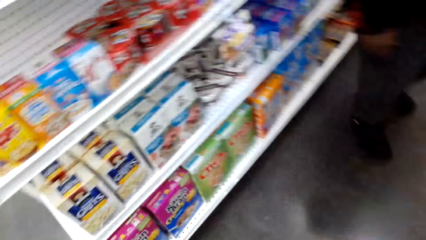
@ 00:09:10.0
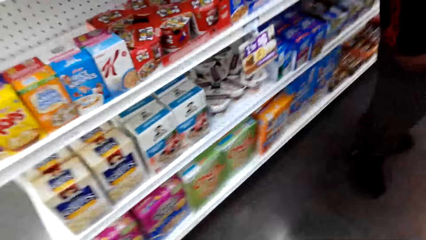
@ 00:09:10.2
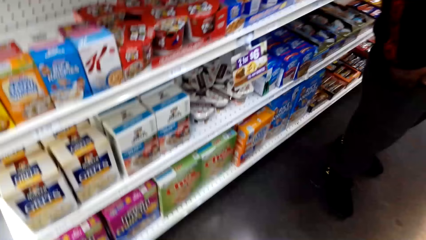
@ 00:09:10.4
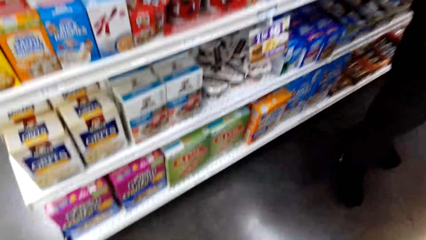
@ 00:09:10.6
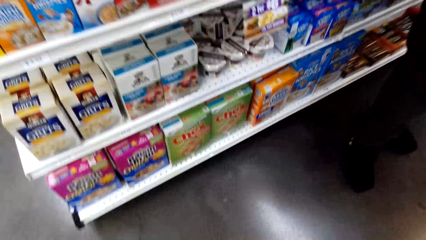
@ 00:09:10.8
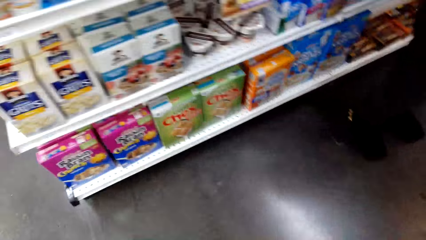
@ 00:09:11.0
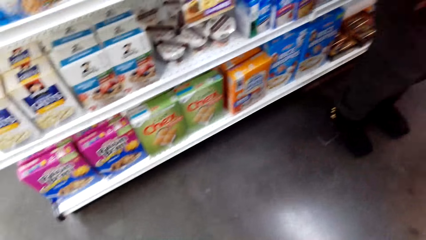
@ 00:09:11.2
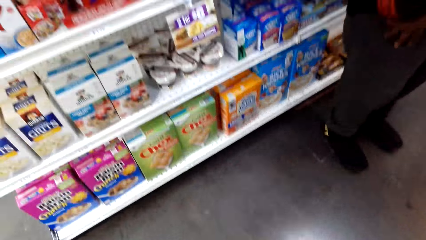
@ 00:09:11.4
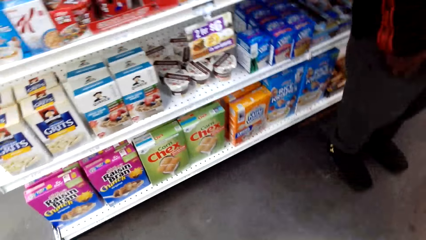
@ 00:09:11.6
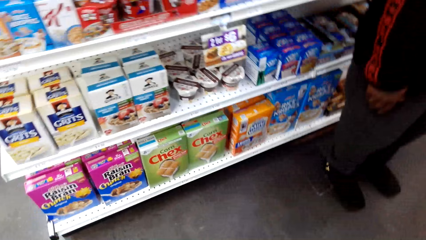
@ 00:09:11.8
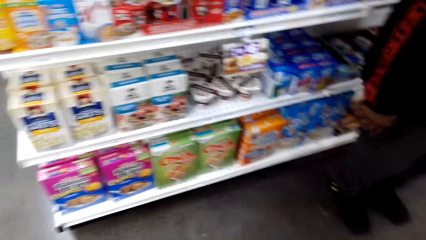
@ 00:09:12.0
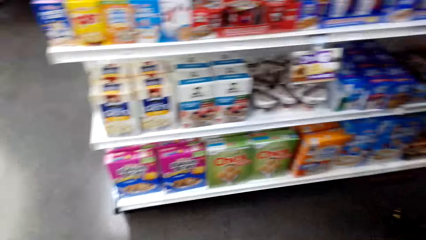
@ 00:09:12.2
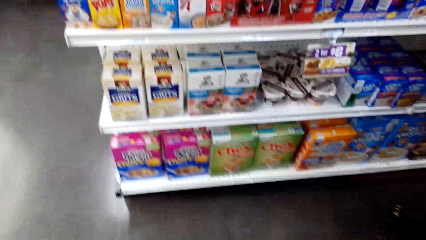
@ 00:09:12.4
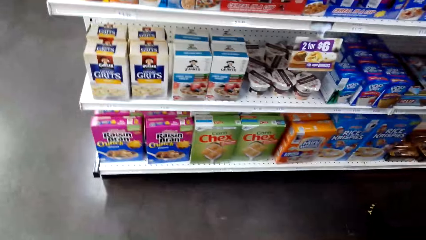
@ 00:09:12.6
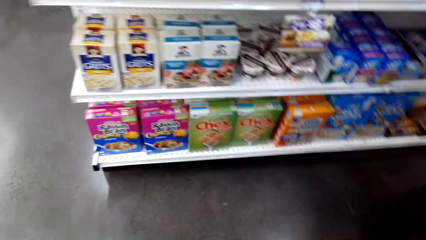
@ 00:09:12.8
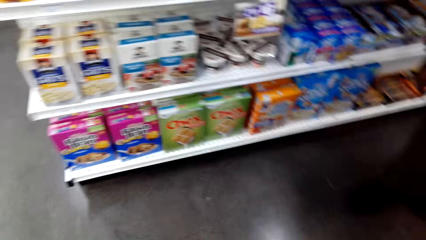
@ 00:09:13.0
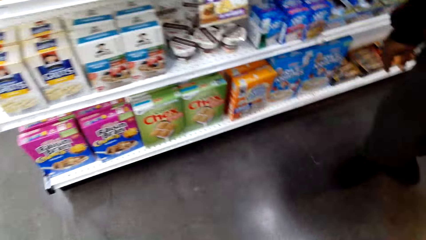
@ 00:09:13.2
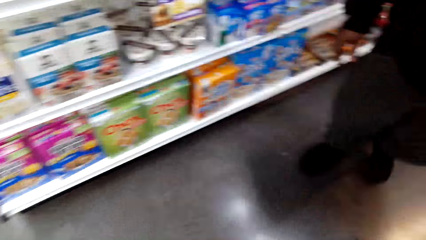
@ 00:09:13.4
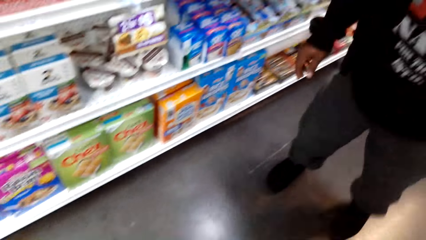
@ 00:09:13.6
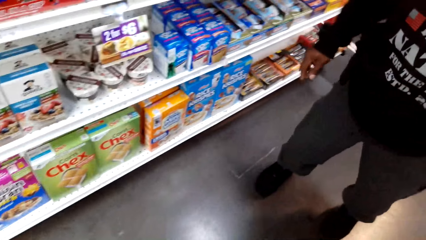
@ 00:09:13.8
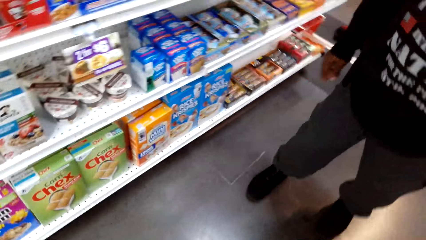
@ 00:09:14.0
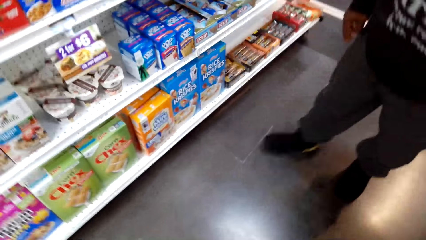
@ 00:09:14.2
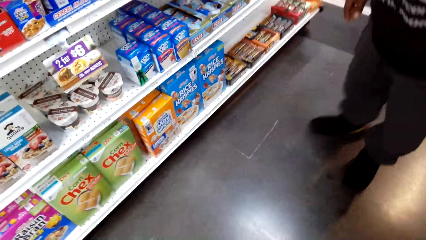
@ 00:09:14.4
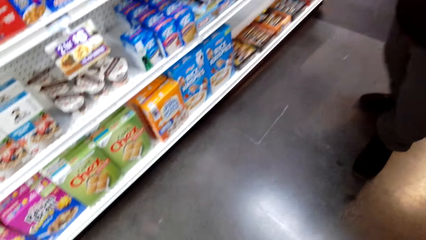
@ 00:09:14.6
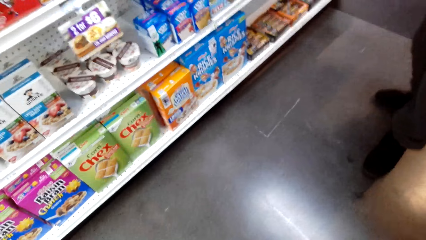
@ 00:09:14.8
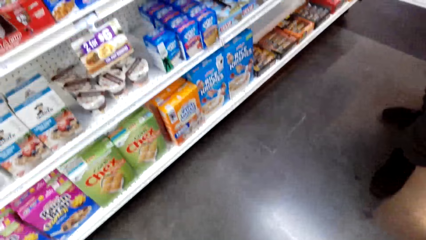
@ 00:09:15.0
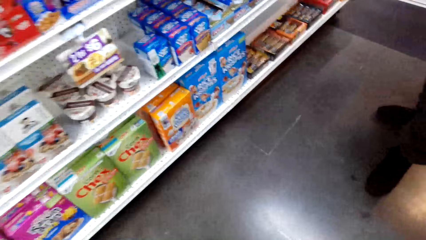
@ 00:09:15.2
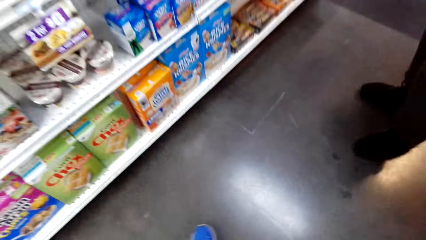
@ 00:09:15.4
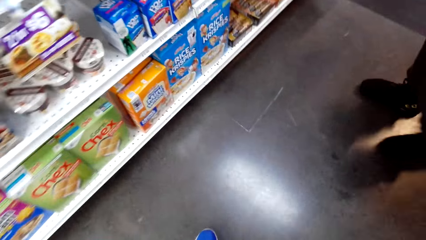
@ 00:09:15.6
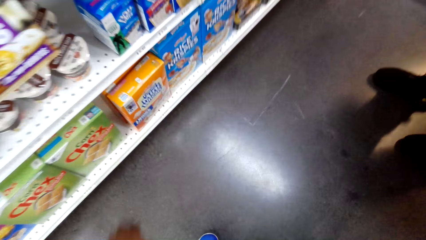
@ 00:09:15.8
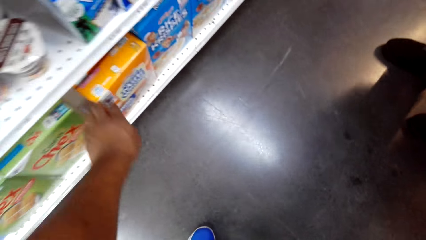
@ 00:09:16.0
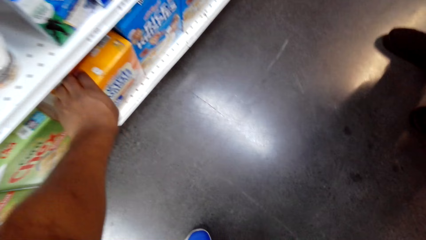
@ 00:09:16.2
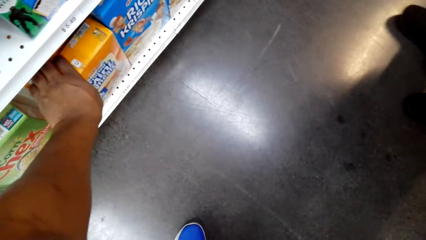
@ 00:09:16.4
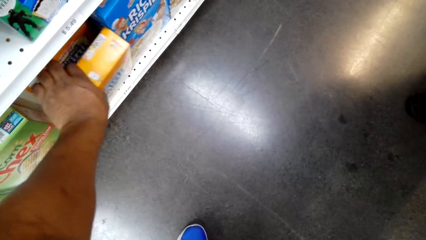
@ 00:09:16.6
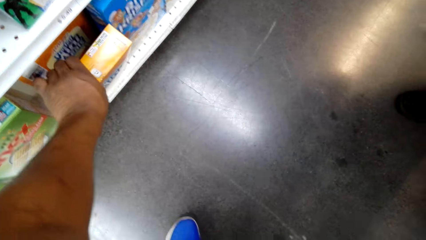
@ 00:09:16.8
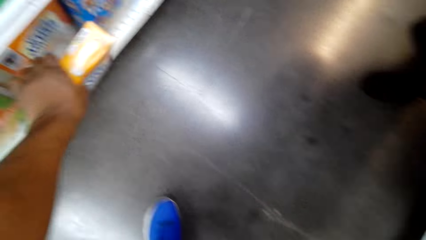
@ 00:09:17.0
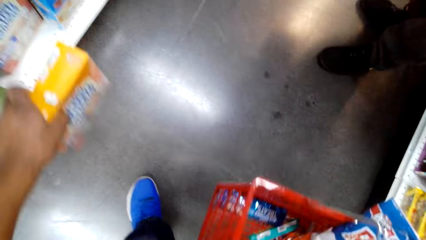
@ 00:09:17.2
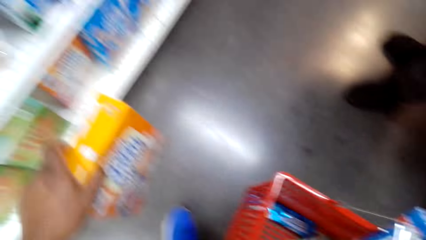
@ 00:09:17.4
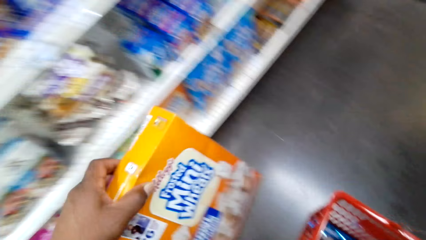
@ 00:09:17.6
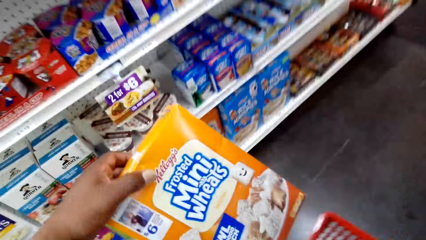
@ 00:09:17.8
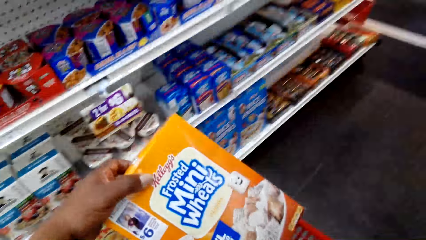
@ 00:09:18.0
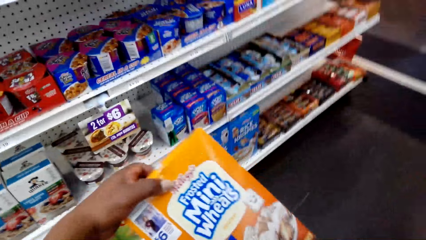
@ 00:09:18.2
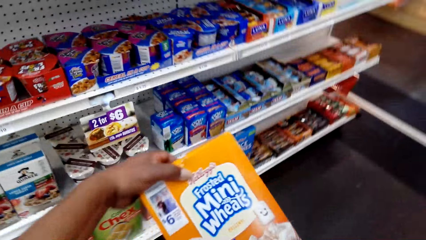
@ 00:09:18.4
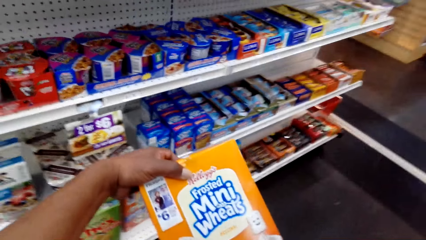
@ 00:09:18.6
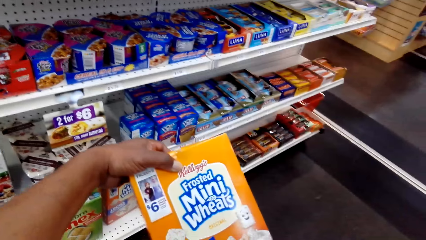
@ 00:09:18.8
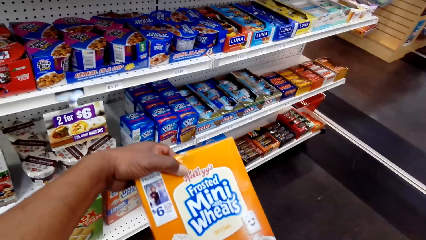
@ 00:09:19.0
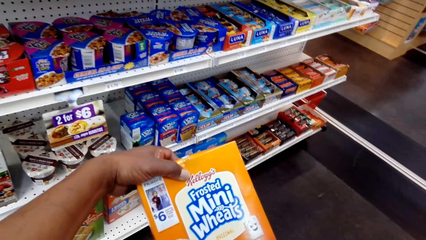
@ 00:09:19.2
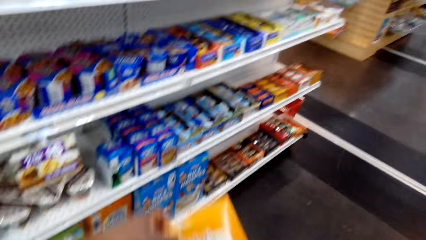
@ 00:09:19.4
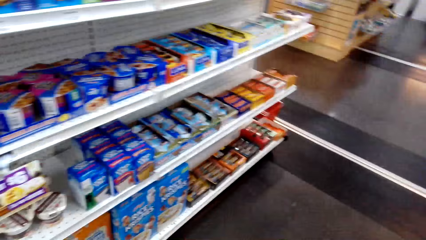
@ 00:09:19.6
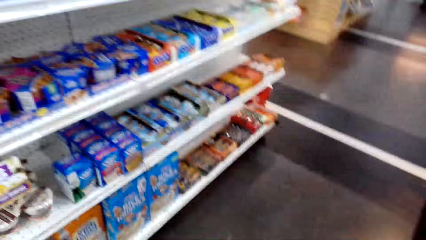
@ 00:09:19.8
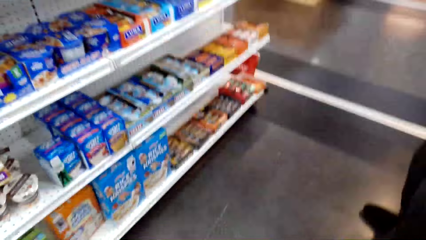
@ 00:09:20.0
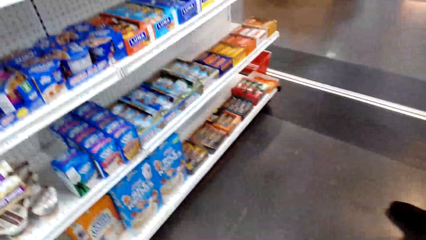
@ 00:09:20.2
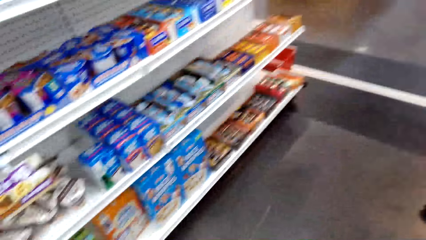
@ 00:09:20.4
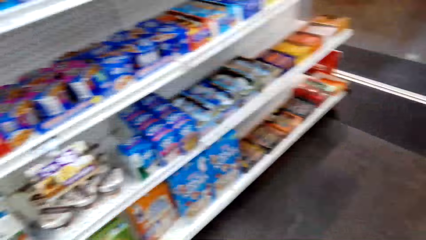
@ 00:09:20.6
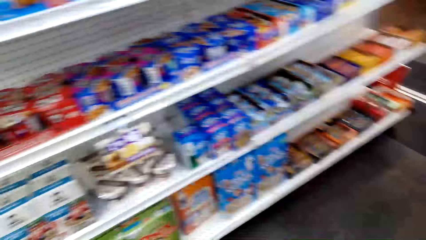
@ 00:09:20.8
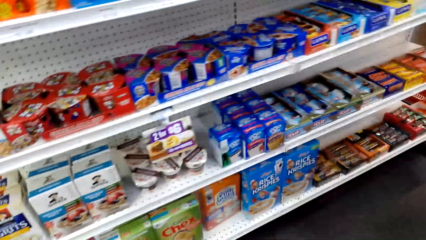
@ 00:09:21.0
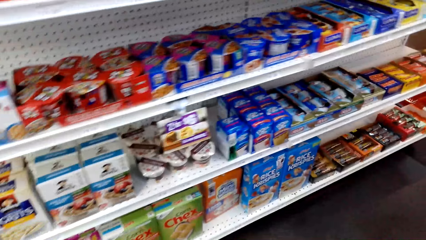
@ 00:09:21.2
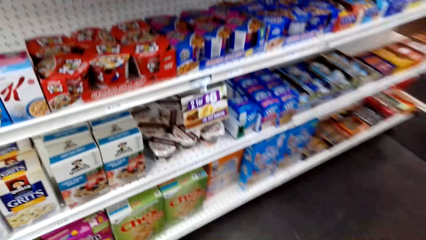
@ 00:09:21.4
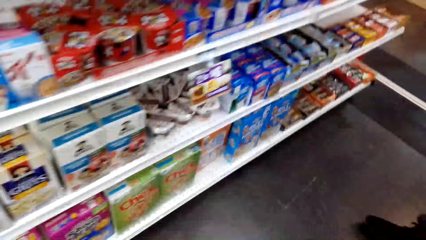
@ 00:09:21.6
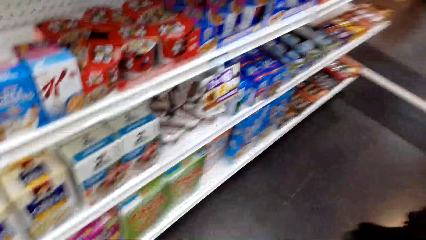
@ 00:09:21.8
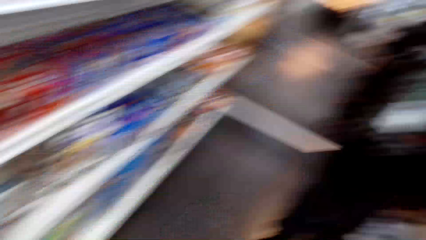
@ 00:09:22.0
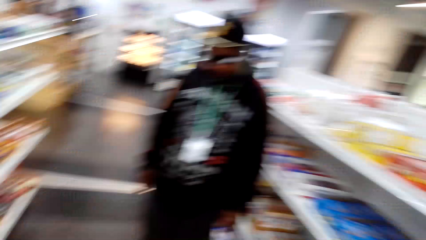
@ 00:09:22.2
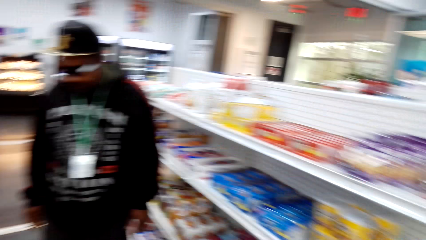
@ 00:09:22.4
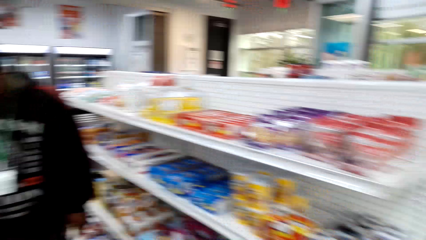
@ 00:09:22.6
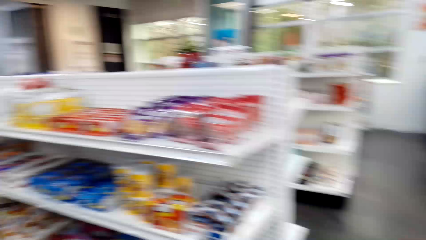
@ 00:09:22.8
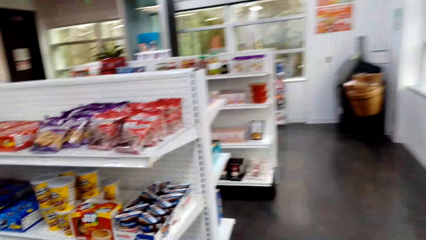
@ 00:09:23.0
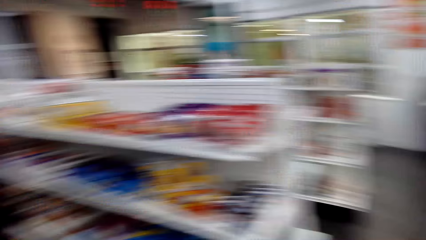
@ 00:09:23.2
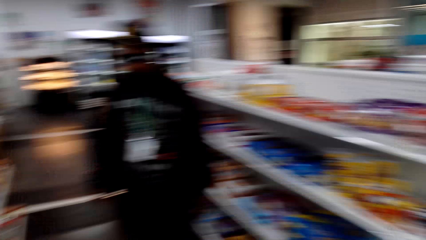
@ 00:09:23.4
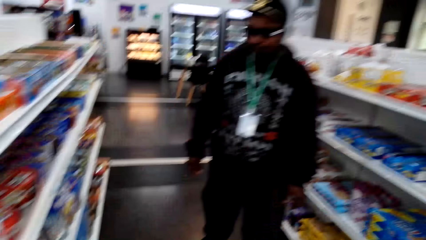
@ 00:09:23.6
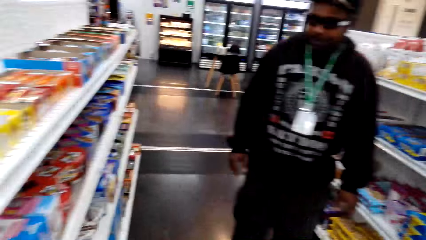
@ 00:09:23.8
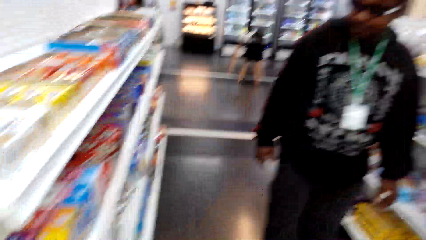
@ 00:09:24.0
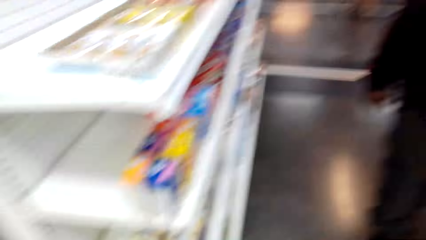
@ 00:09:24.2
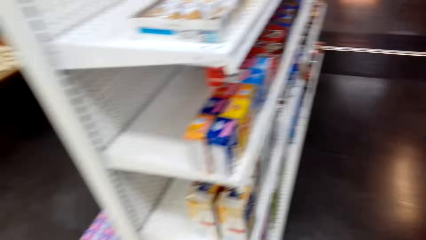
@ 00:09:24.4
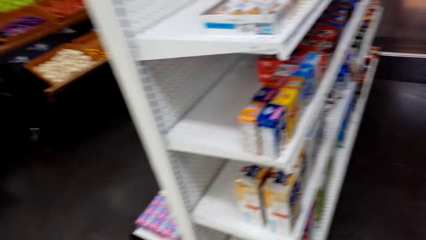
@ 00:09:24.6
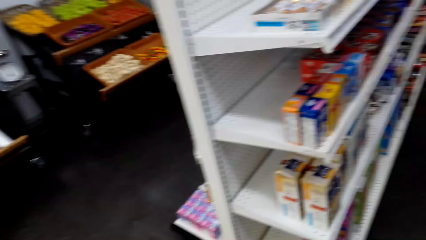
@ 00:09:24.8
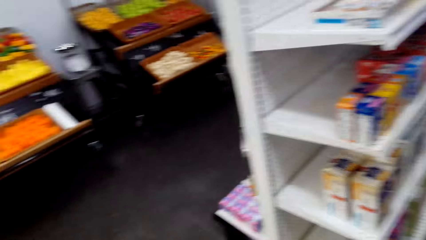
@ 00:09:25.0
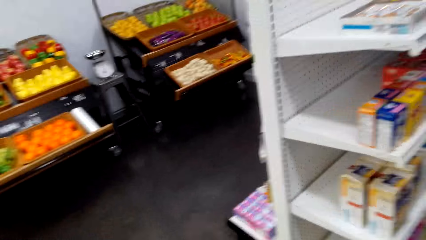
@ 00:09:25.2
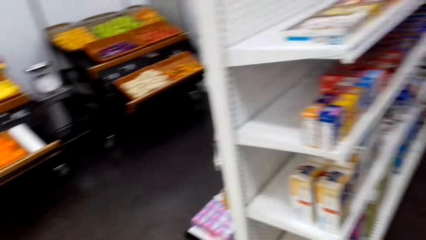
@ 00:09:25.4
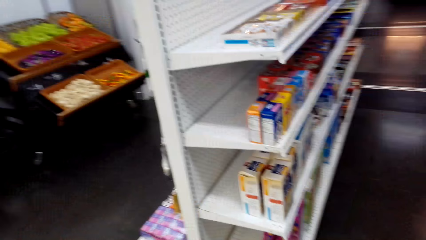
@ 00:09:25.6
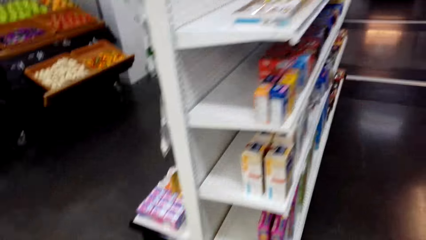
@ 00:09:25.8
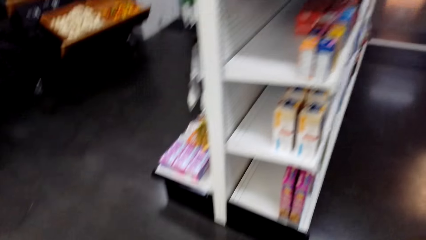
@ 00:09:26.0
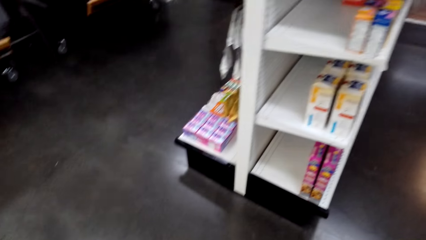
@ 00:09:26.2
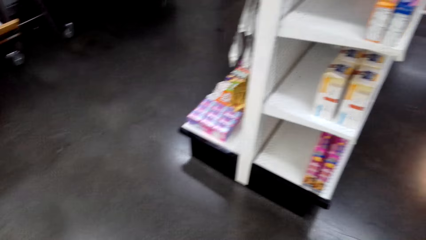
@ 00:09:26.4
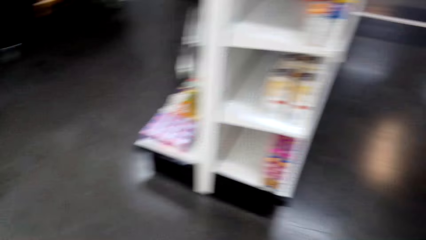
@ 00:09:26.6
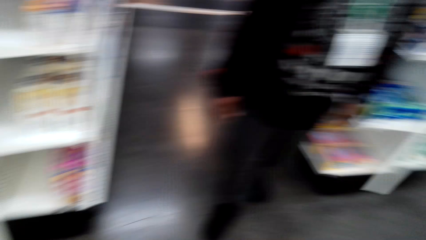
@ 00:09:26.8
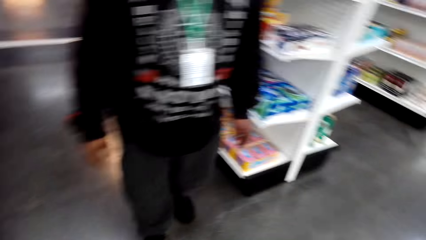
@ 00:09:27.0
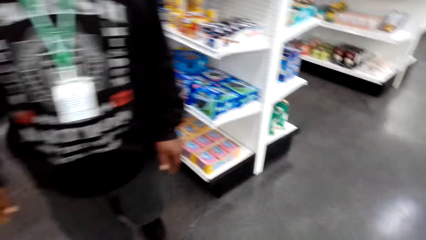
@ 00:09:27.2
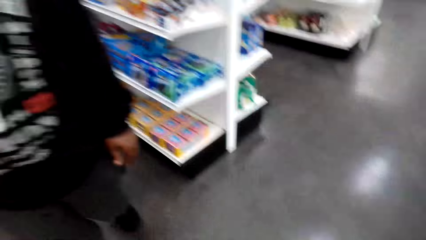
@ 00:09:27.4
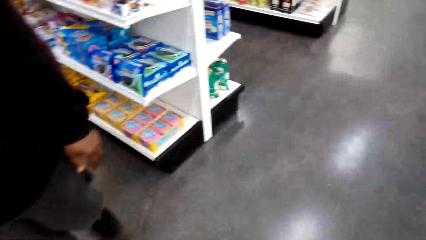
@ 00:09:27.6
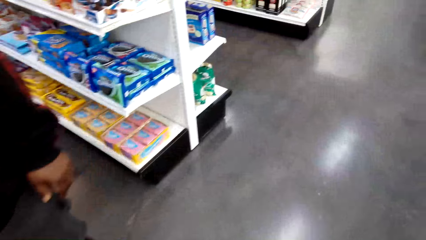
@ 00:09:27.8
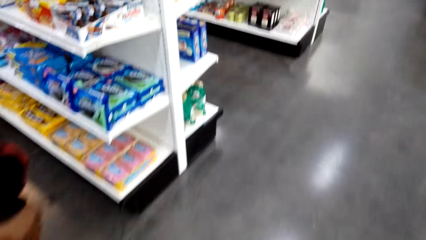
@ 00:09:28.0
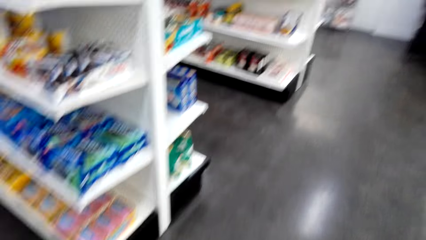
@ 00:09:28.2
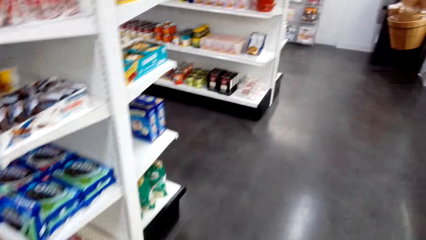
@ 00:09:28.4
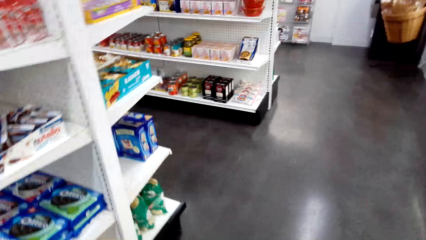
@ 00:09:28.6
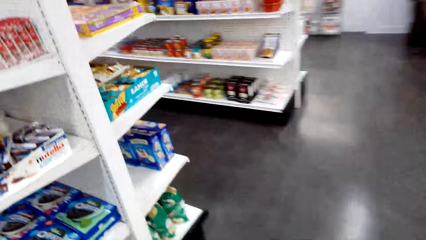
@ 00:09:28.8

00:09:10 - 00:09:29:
A person points at the shelf. The camera wearer stares at the shelf. They dialogue with the person. They pick a box of wheat from the shelf. They look at the box. They look around and put the box of wheat in the shopping basket. They walk at the supermarket. They walk again.
